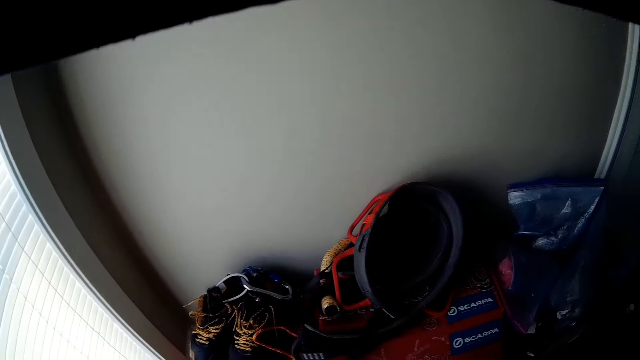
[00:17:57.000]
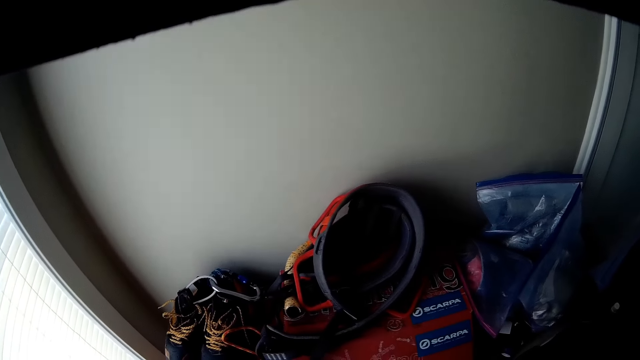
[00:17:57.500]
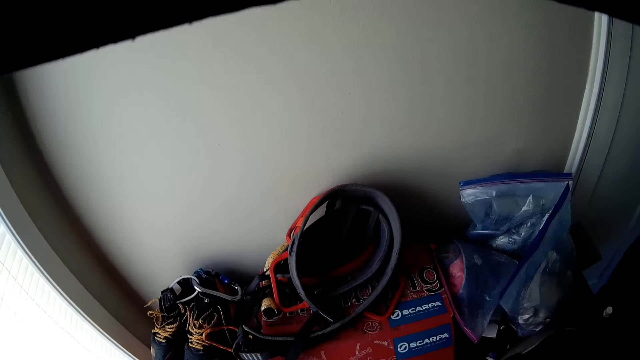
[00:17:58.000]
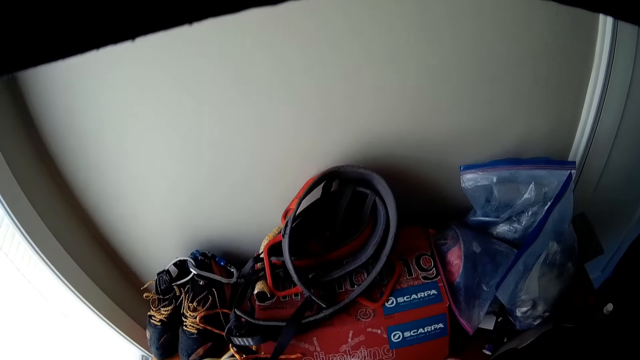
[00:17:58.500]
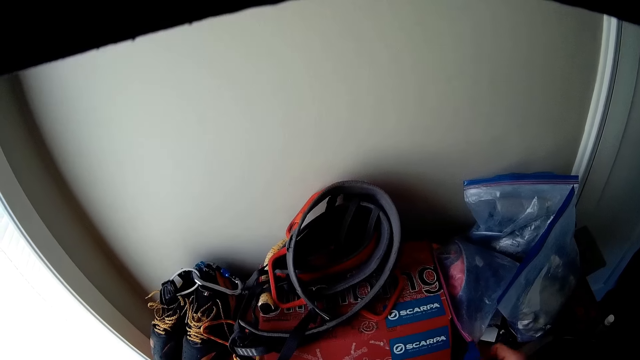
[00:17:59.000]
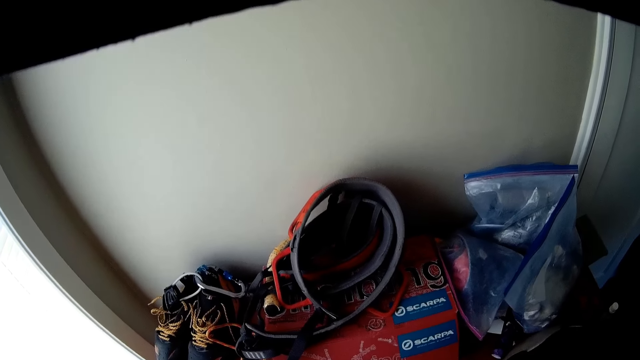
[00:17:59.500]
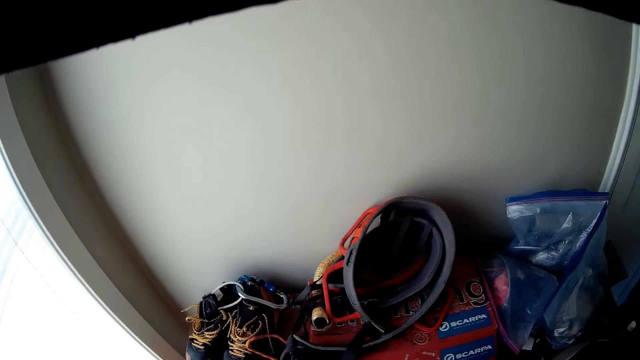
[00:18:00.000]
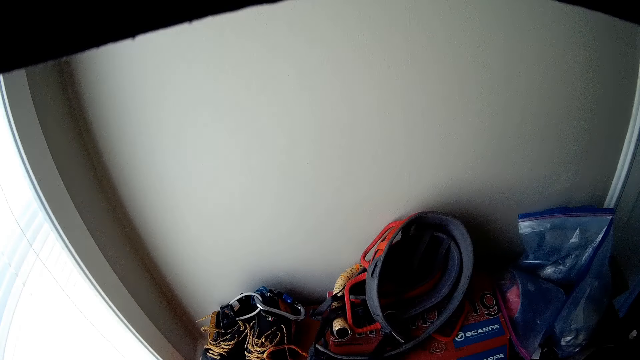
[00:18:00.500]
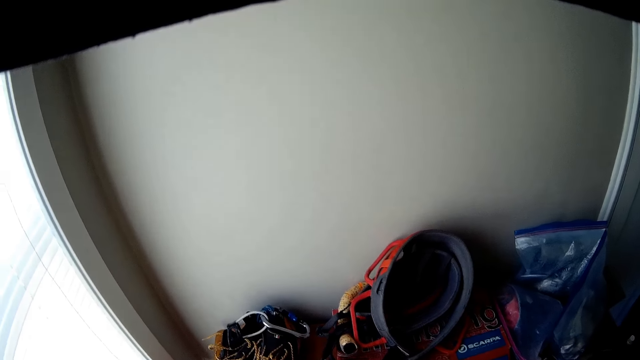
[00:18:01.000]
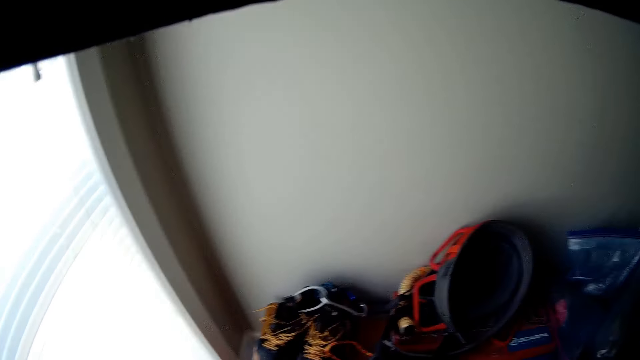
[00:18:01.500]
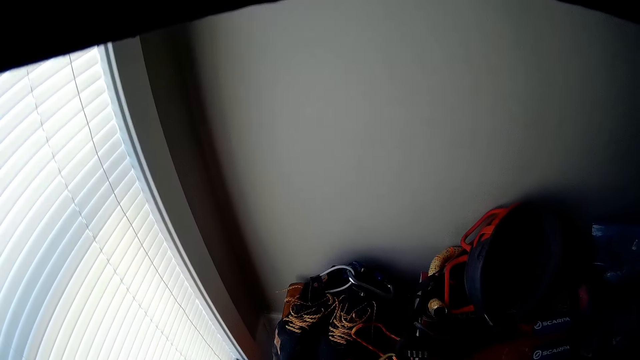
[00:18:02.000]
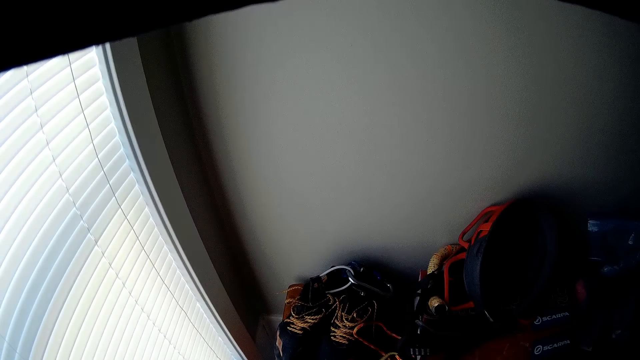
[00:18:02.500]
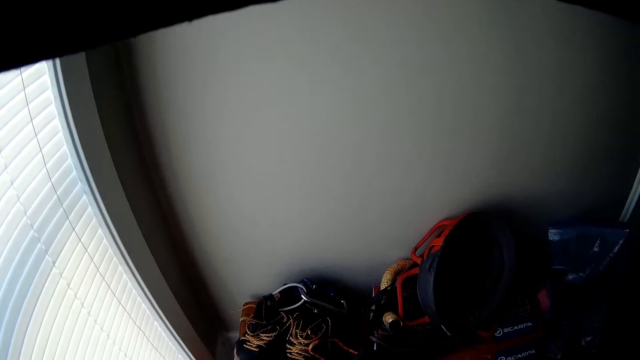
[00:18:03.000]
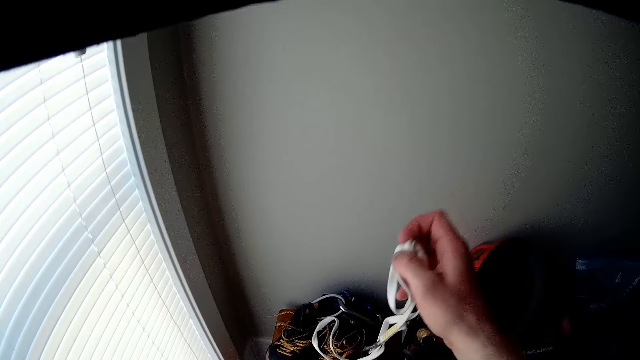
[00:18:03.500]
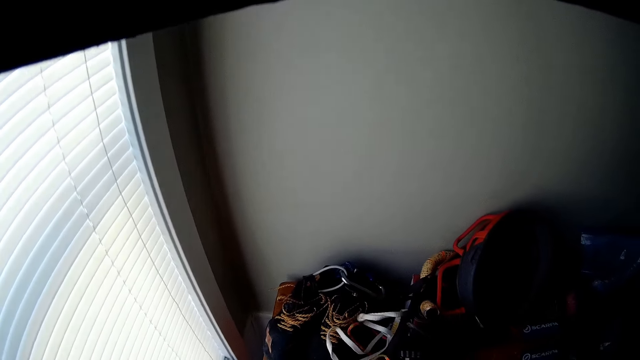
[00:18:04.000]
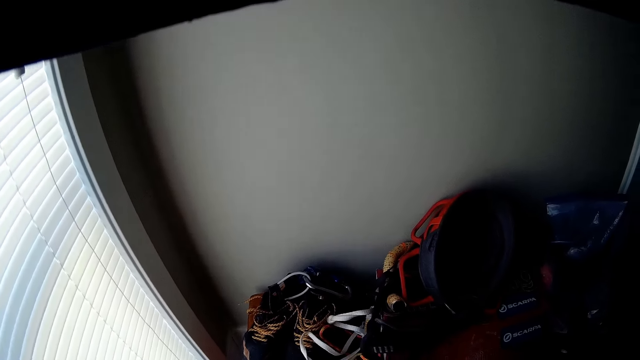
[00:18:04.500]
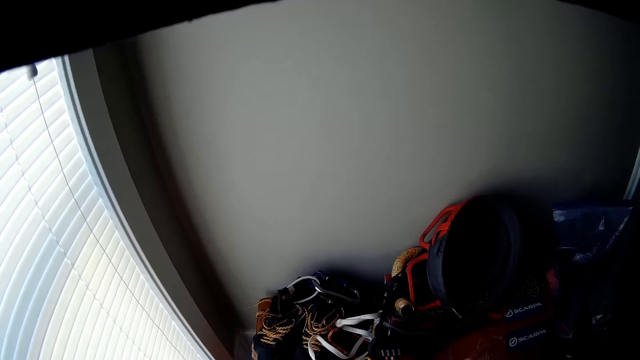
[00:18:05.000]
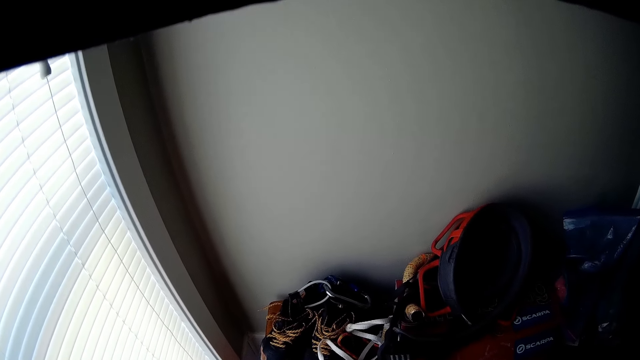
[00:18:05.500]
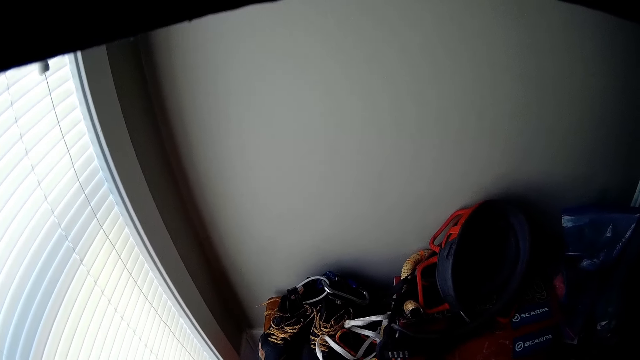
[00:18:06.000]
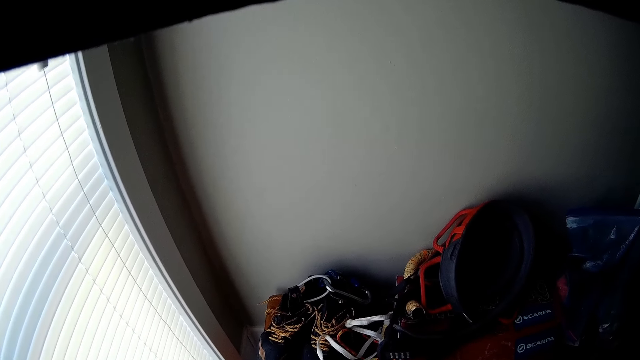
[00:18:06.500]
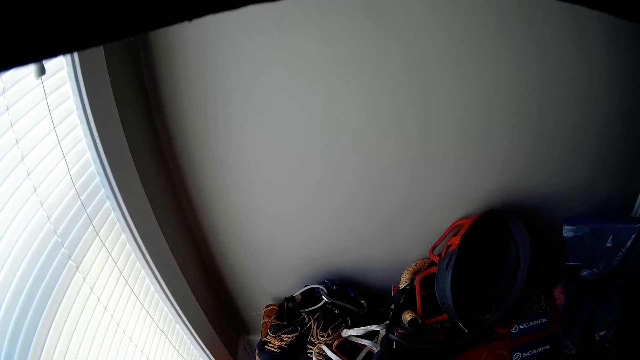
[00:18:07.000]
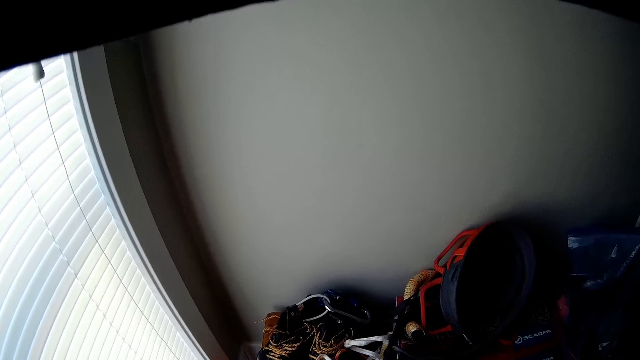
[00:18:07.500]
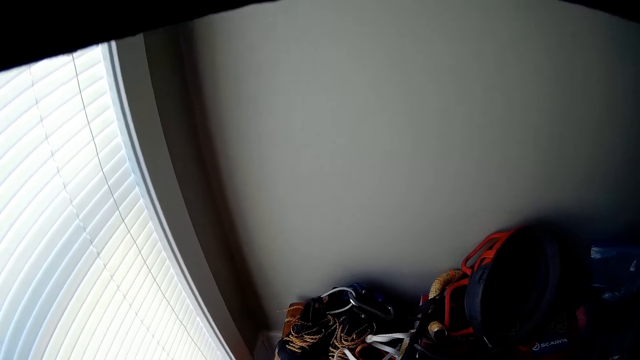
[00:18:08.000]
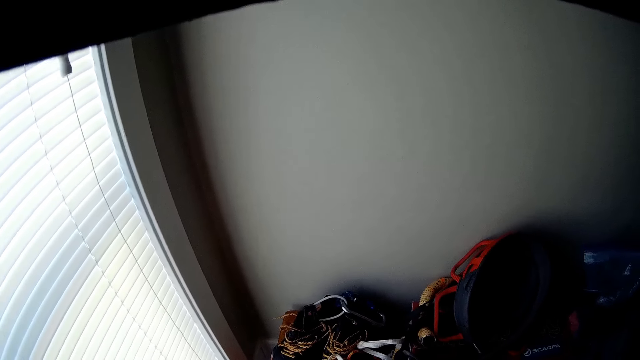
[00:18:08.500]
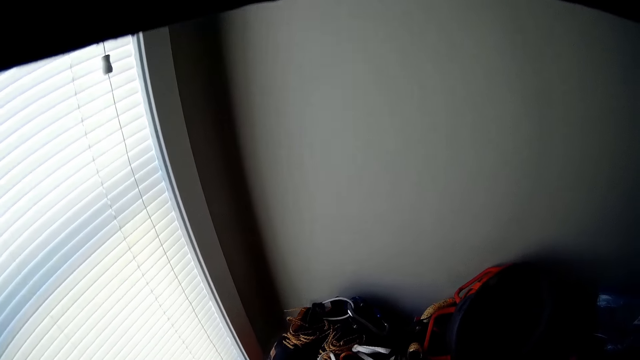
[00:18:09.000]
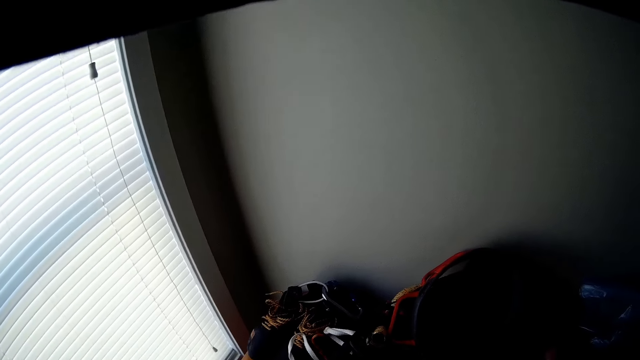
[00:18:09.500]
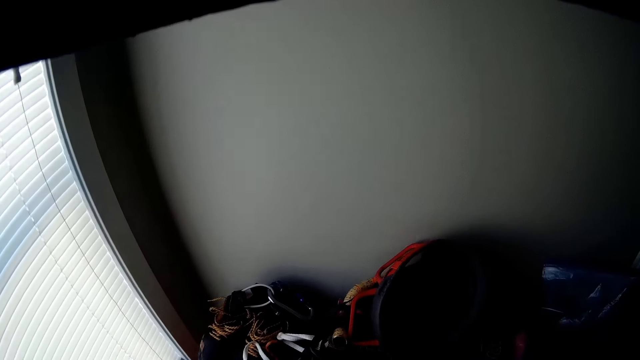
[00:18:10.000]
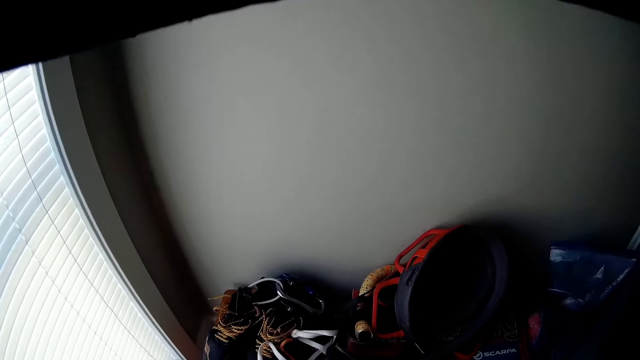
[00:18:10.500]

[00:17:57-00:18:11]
The camera wearer drops the wire on a shelf with his right hand. He looks at the wall.

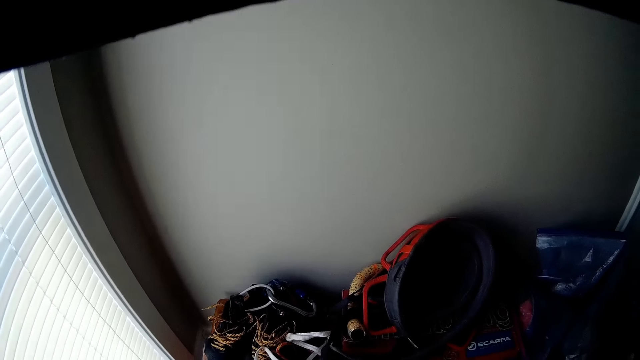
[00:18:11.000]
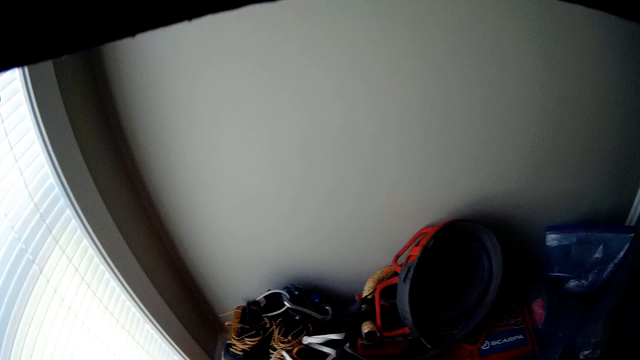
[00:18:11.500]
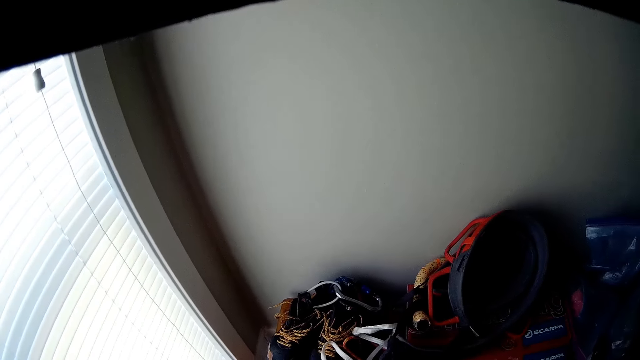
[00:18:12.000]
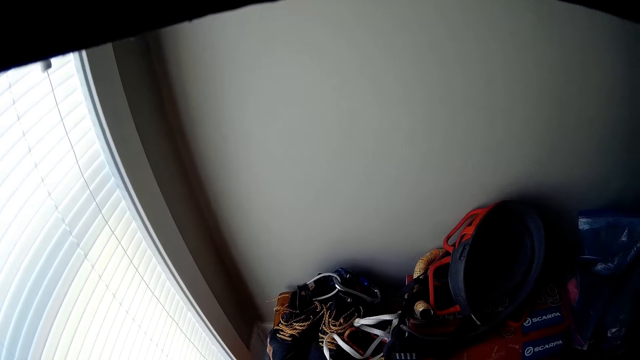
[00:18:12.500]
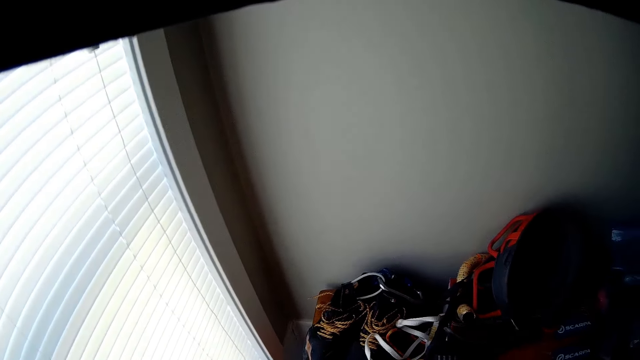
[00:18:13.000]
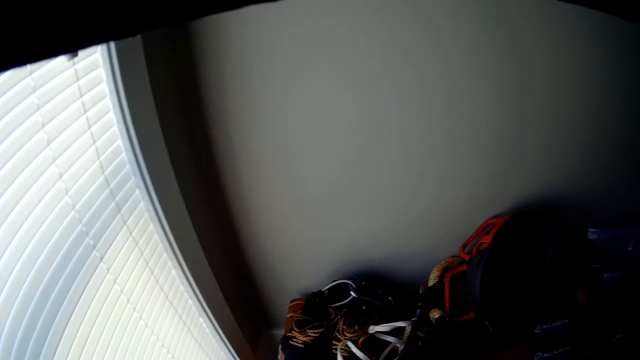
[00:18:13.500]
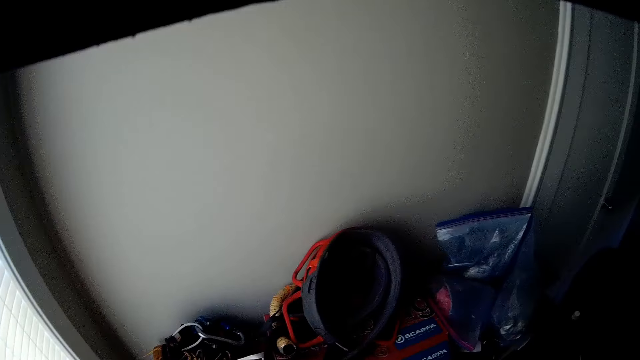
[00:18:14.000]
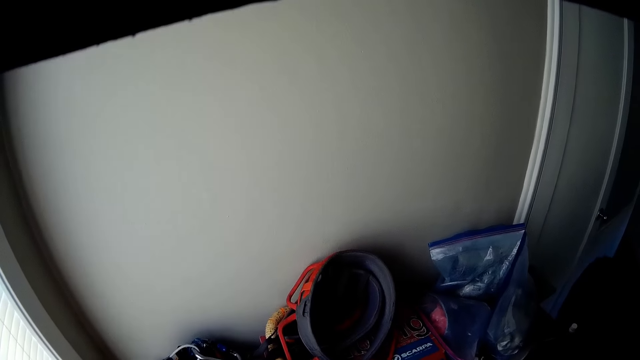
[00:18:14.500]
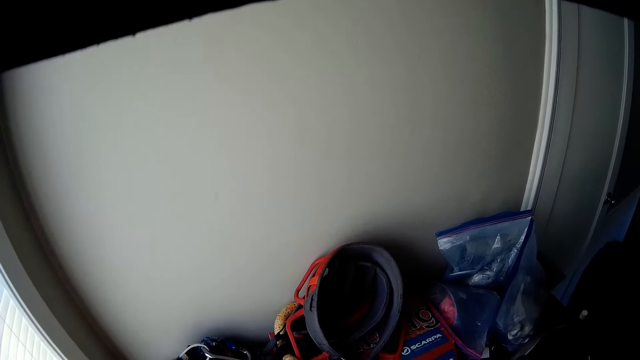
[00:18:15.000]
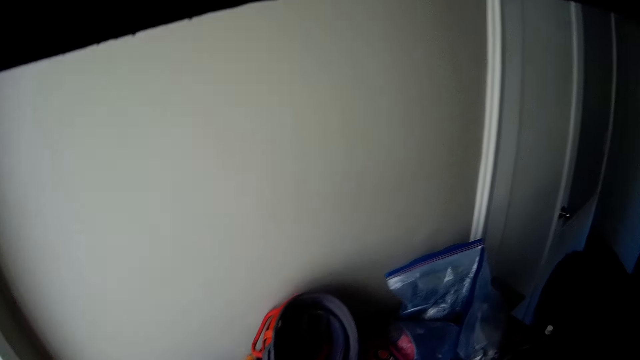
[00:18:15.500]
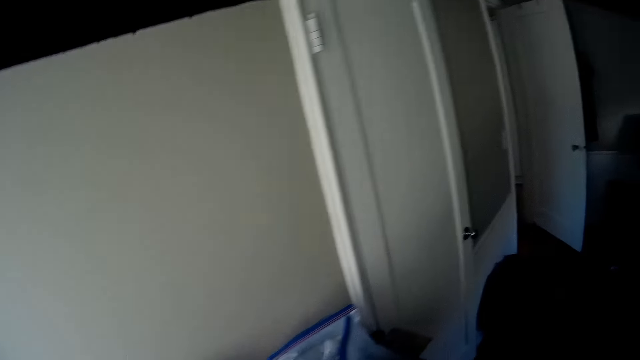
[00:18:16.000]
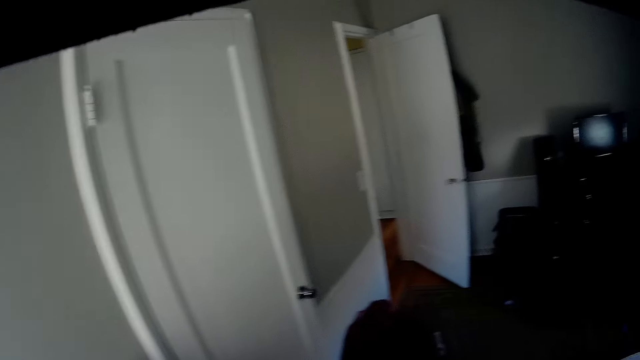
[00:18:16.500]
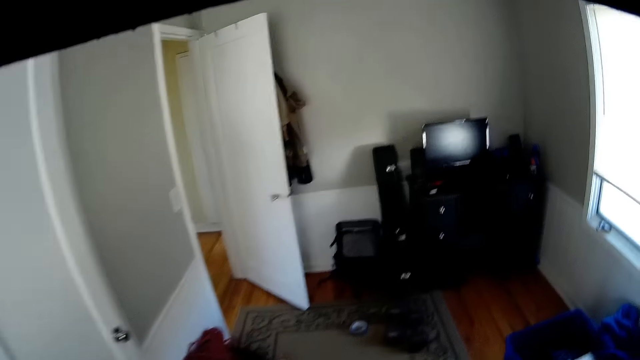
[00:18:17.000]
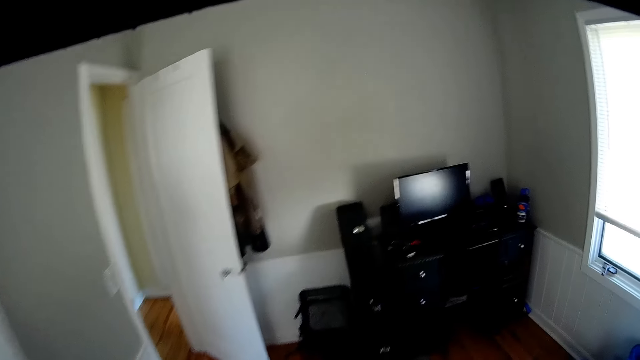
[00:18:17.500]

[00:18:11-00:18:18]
The camera wearer walks out of the room into another room.
